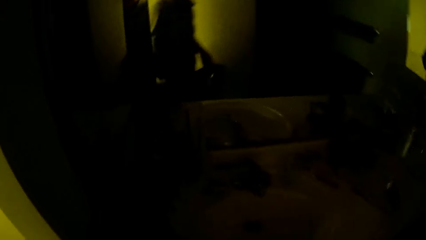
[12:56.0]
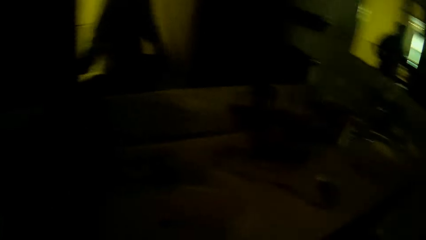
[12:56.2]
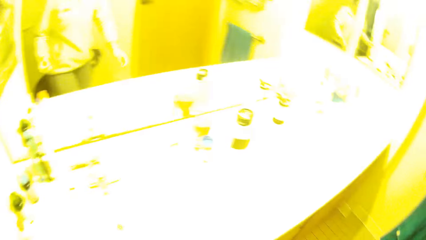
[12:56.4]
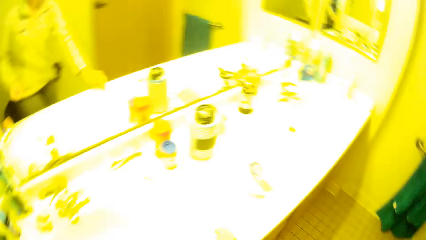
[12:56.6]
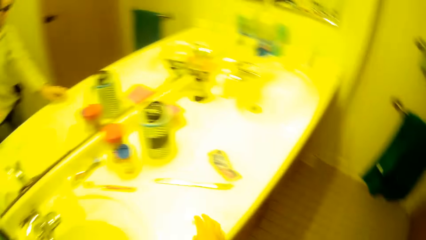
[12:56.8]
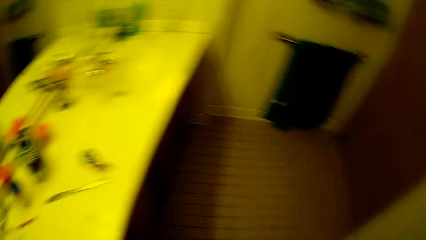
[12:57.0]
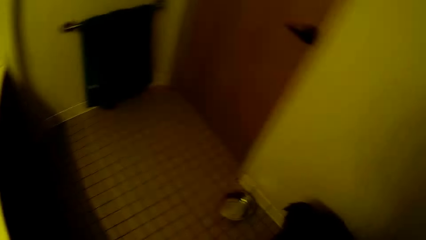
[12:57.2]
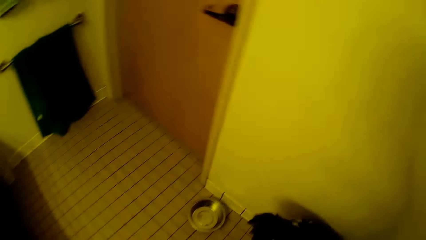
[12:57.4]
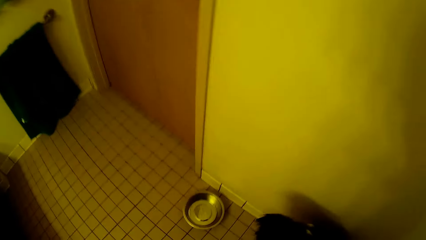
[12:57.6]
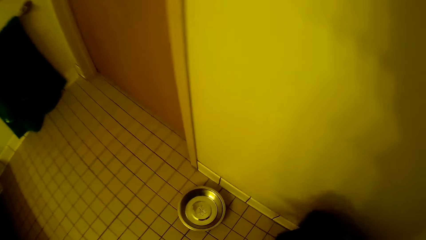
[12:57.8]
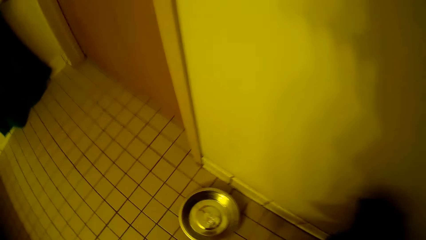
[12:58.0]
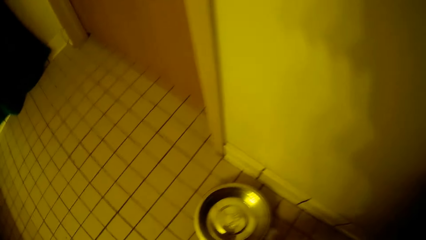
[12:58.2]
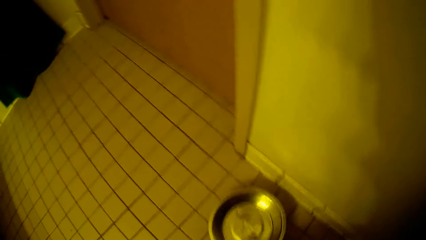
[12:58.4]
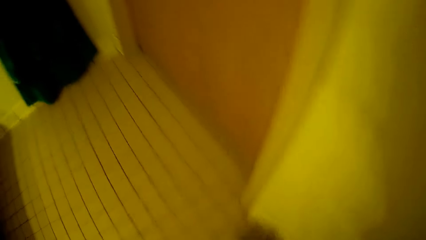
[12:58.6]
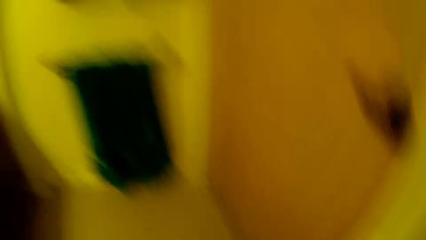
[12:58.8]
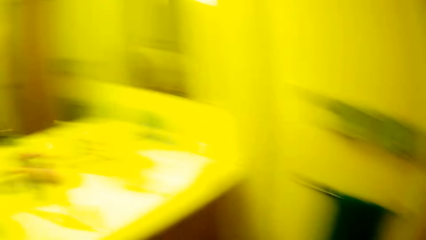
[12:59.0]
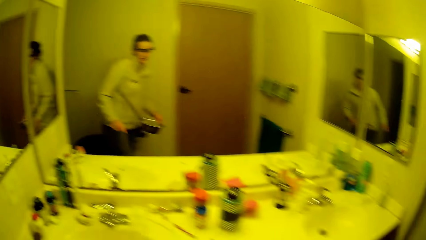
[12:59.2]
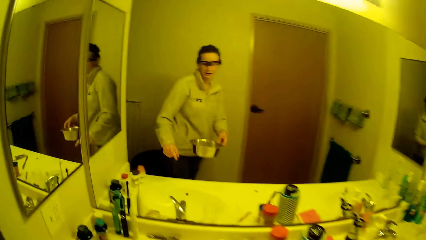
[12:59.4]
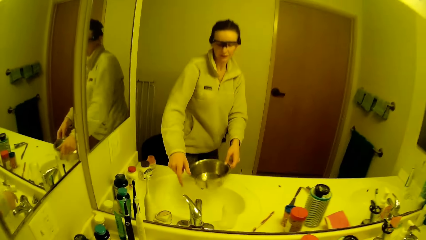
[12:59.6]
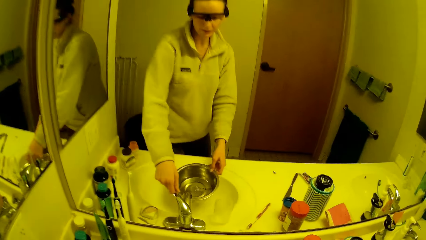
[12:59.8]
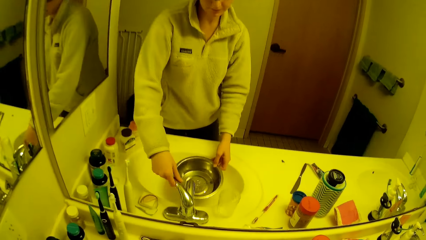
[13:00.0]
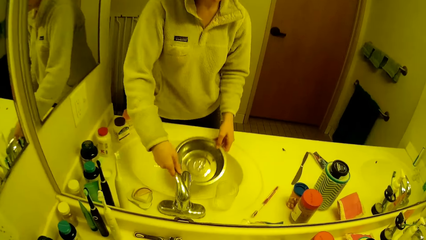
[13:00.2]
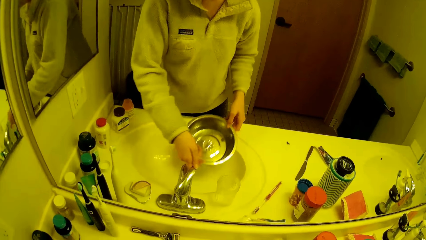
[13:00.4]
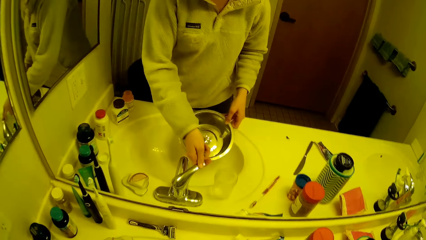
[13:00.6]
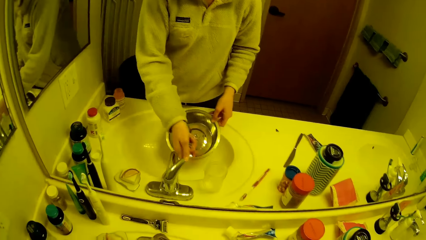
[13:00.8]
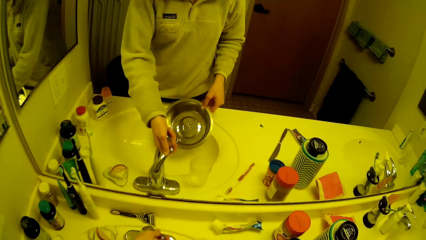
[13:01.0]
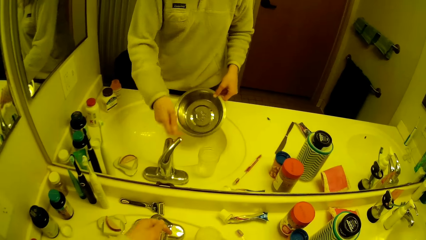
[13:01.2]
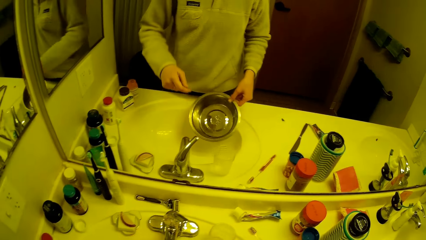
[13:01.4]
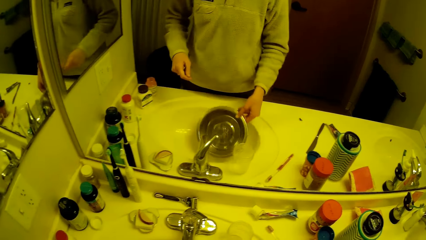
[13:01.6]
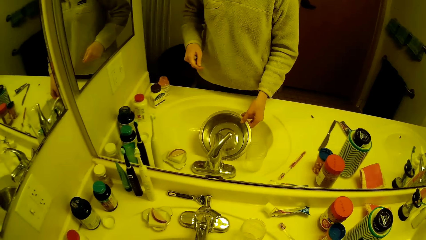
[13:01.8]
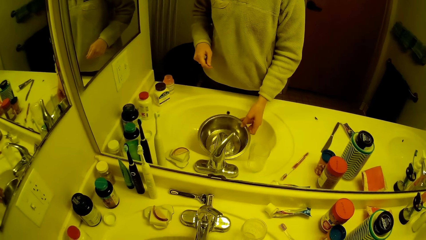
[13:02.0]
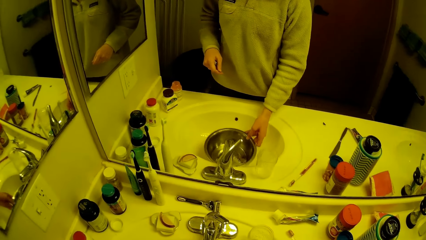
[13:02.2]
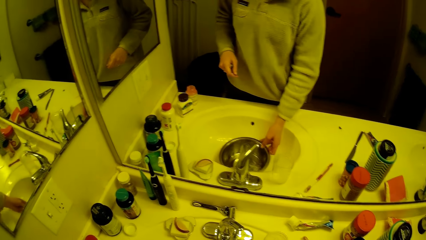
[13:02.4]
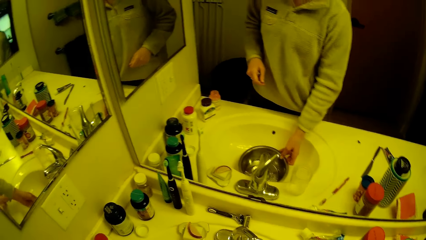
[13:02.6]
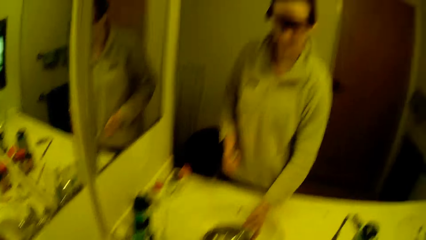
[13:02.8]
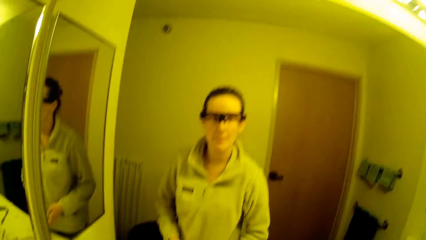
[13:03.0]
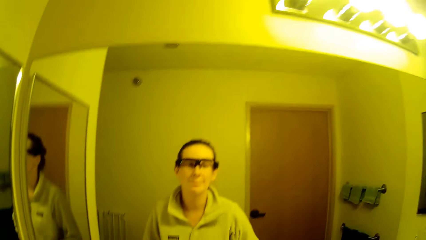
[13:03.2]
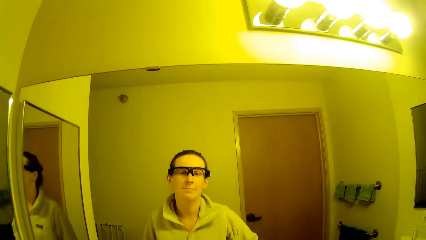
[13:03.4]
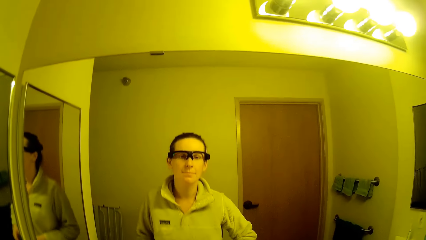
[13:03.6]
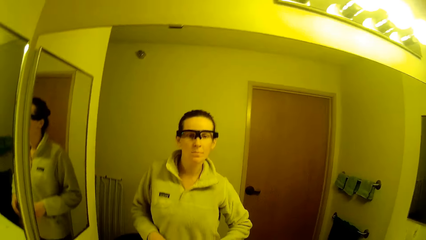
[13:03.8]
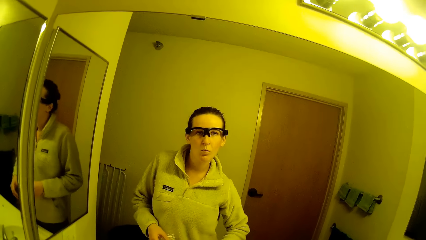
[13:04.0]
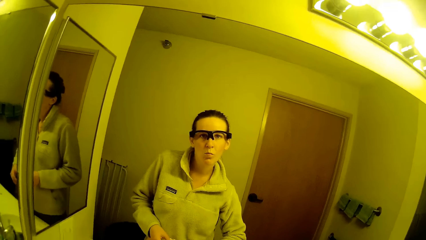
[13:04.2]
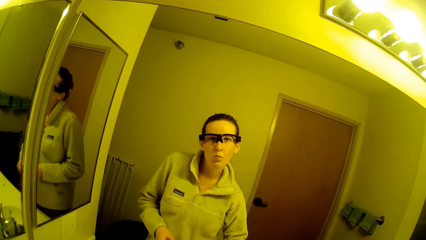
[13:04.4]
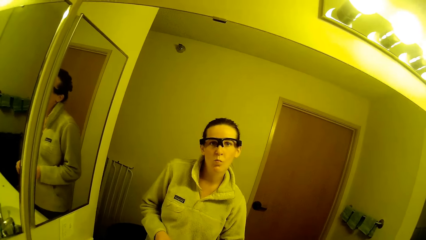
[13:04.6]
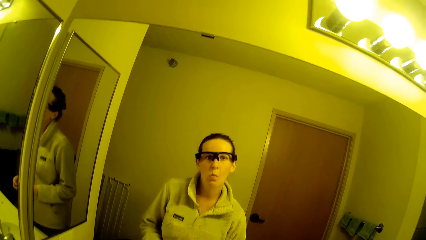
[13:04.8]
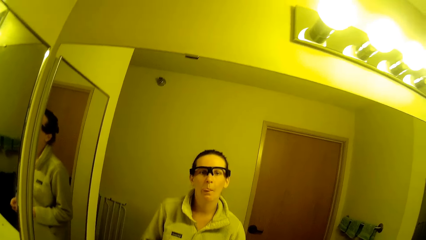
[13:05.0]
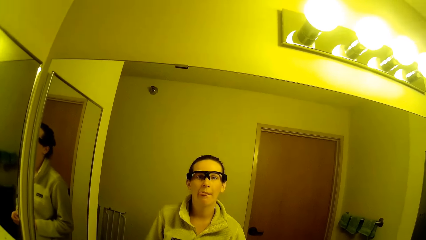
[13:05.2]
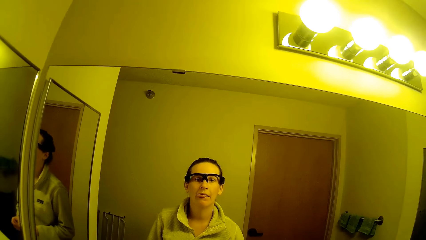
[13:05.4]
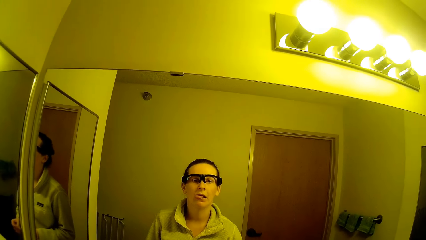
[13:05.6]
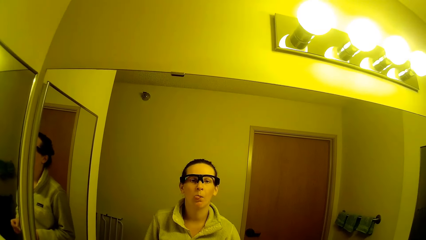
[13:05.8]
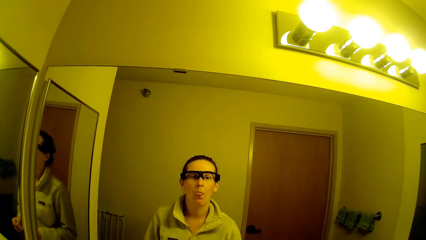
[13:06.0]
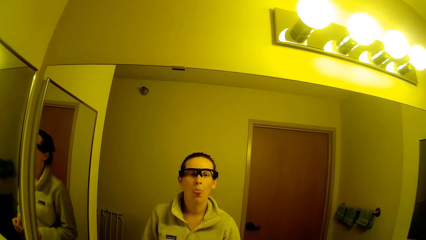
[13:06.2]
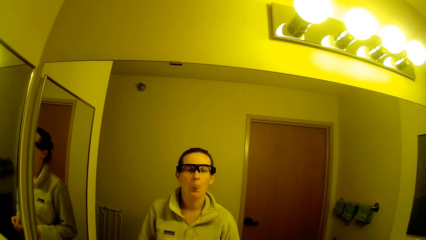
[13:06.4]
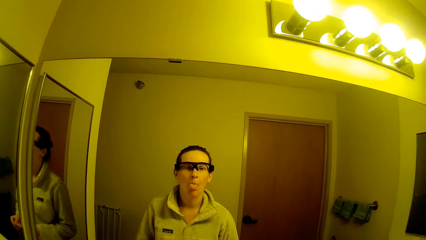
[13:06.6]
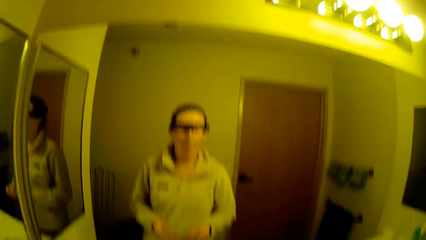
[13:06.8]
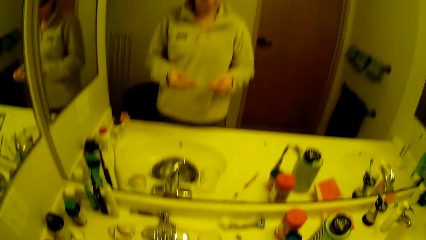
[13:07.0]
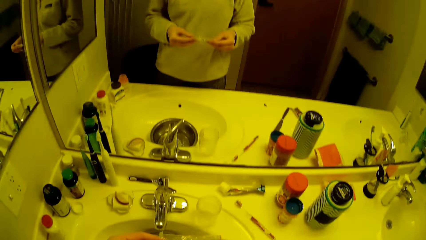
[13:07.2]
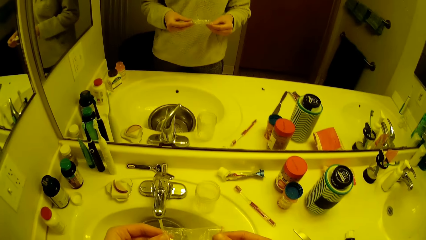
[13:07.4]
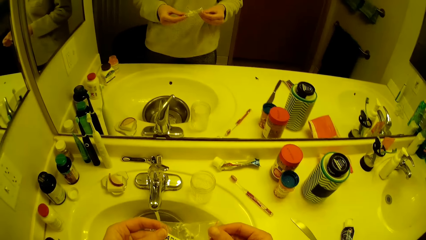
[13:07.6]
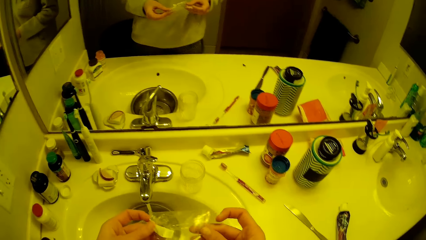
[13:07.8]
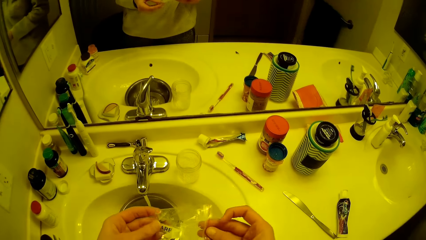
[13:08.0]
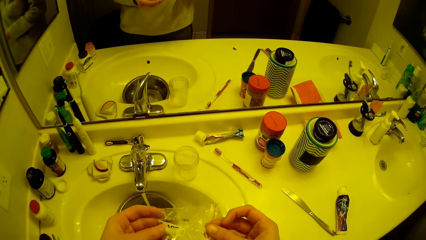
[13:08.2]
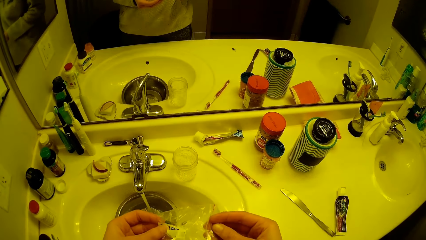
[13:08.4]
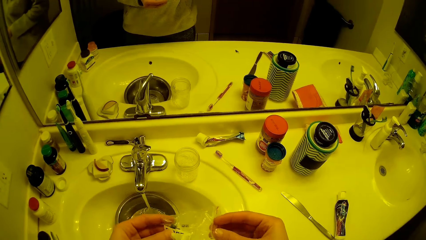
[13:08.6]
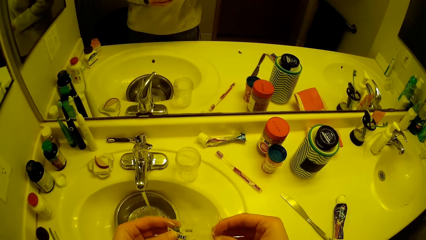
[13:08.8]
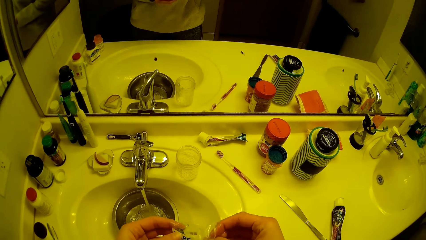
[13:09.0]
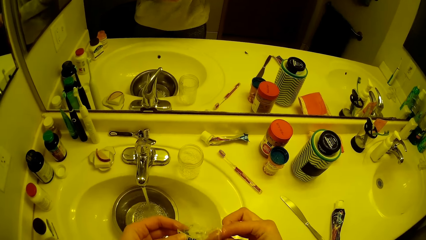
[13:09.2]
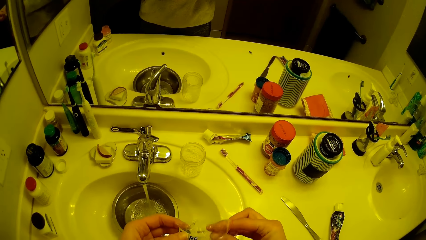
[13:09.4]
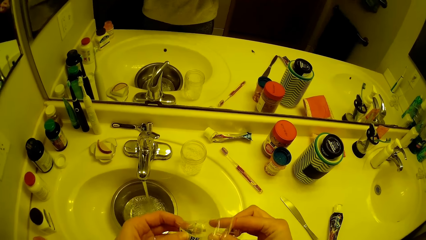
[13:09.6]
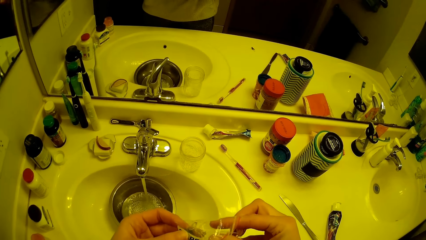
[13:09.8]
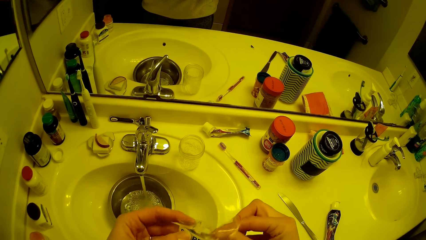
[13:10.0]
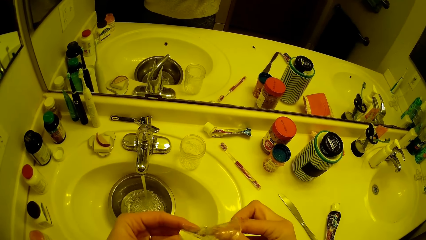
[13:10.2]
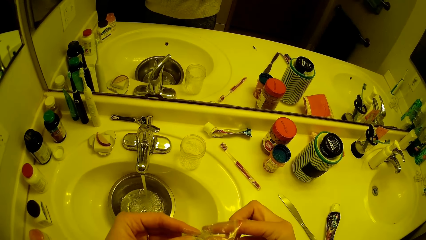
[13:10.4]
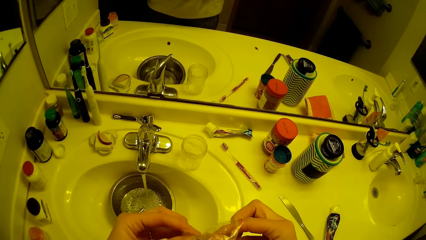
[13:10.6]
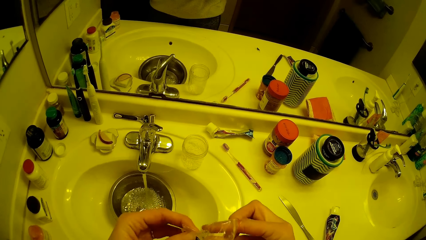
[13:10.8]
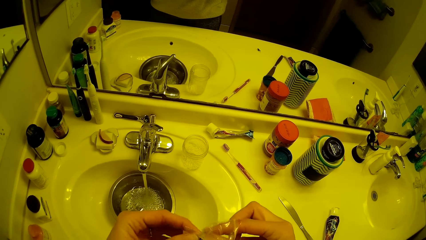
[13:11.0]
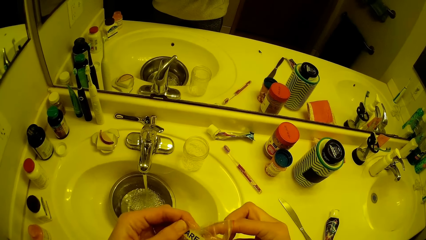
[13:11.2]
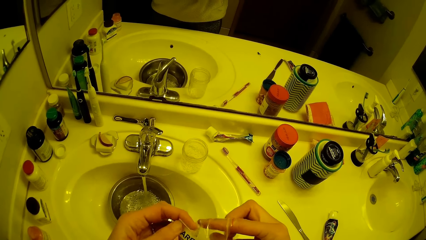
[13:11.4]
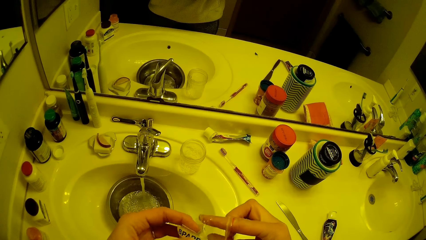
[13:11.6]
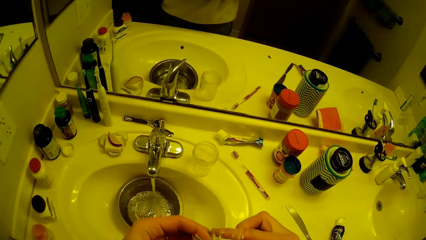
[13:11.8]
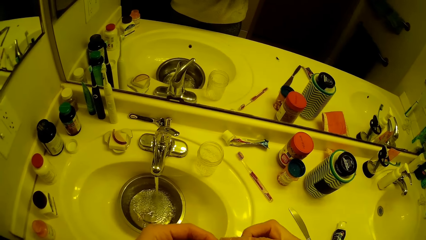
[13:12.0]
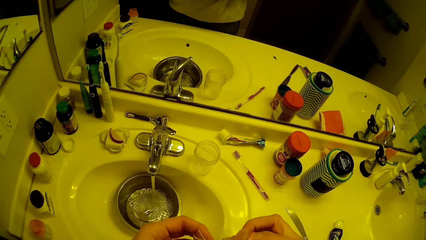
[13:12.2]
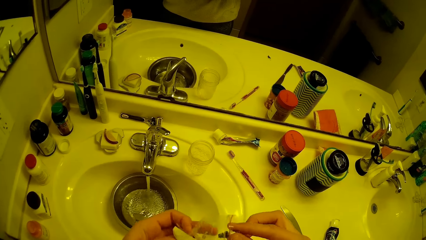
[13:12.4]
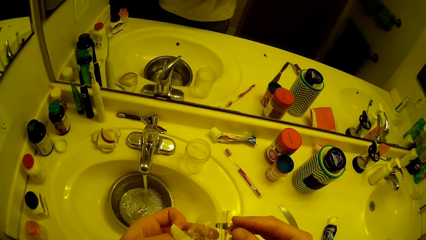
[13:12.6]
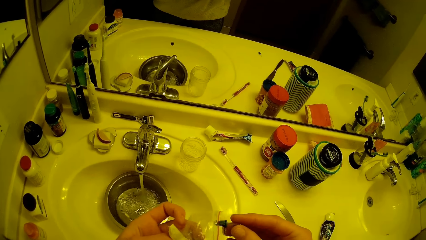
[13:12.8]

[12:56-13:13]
The camera wearer walks into a bathroom. She switches the lights on, touches the sink and turns around. She picks up a bowl from the floor. She turns around again. She opens a tap with her left hand. She moves the dog bowl. She removes a hand from the tap. She puts the dog bowl in the sink. She fetches water into the bowl from the tap. She sticks her tongue out. She gesticulates to a mirror. She puts a hand in the plastic bag. She searches a pack in her hands.
